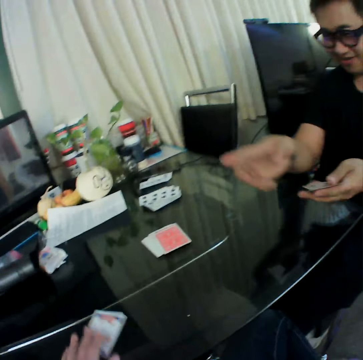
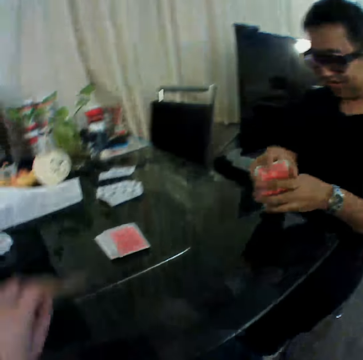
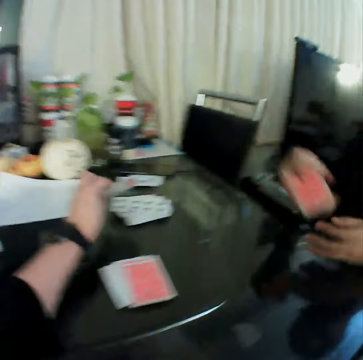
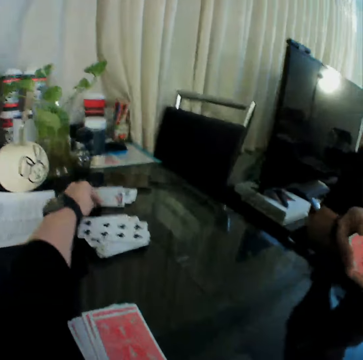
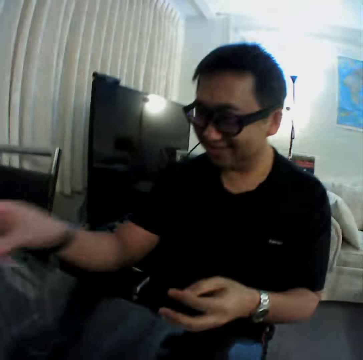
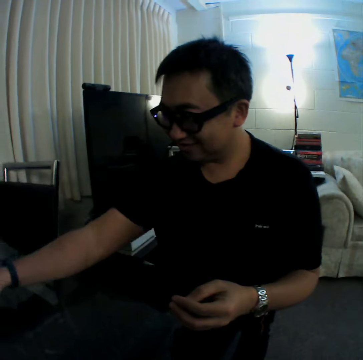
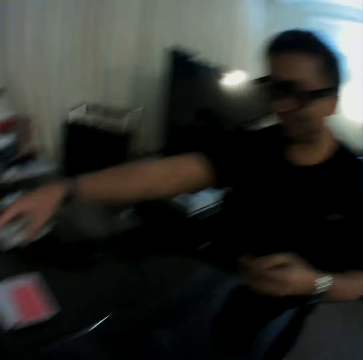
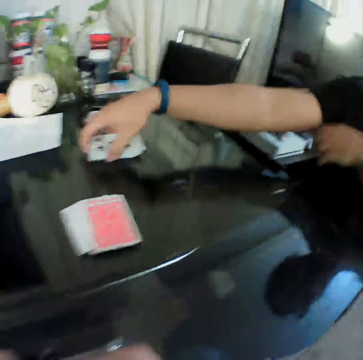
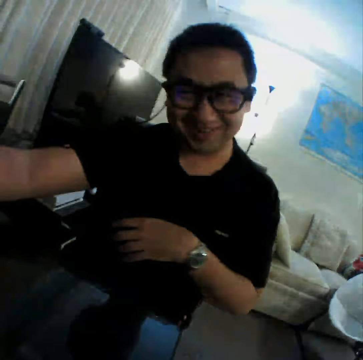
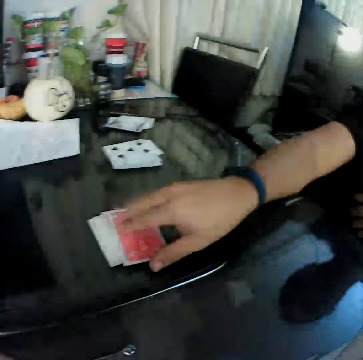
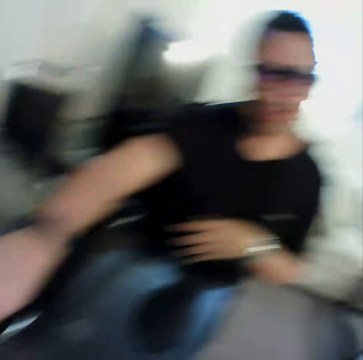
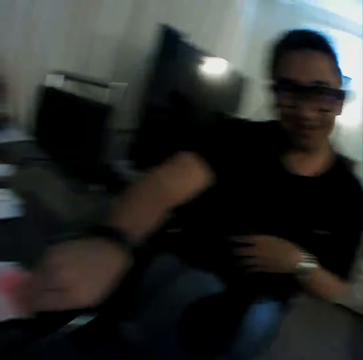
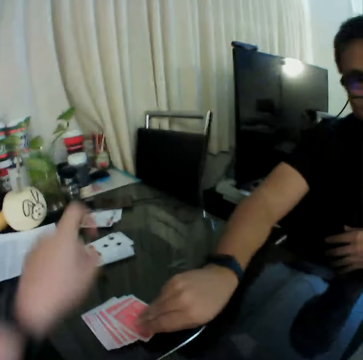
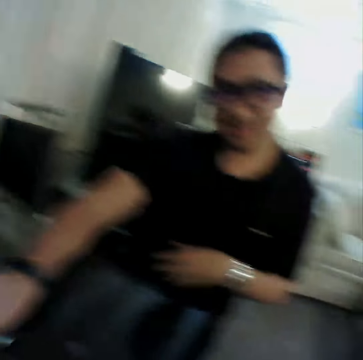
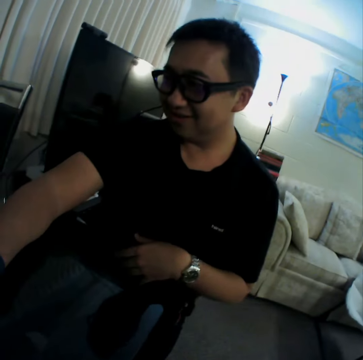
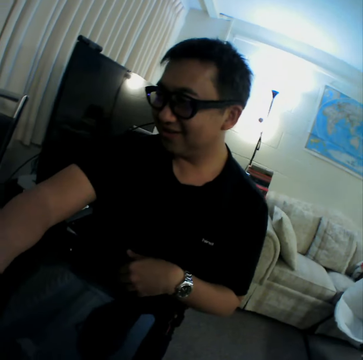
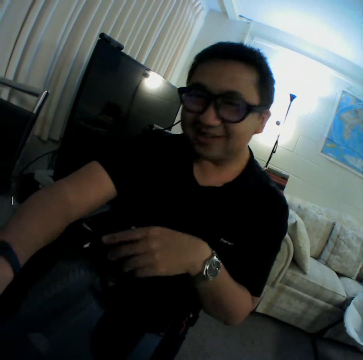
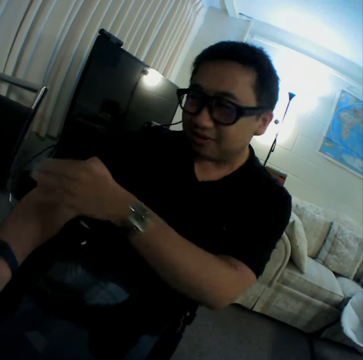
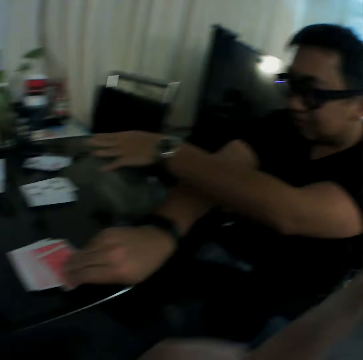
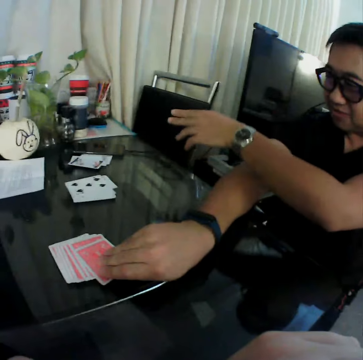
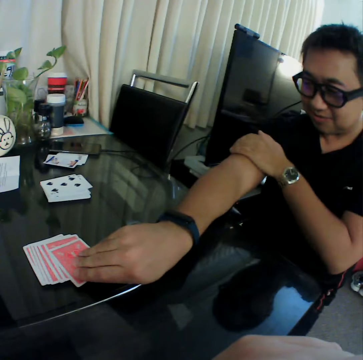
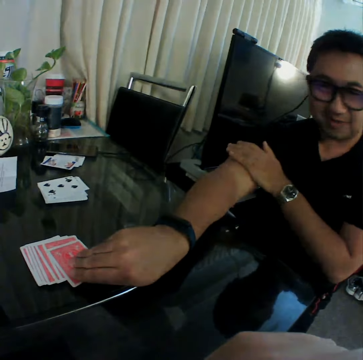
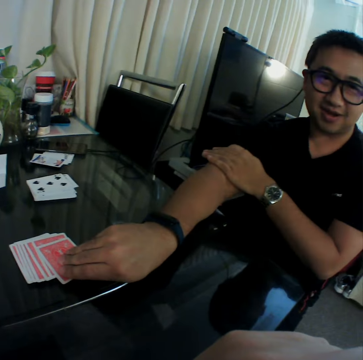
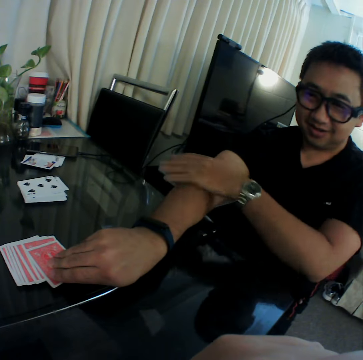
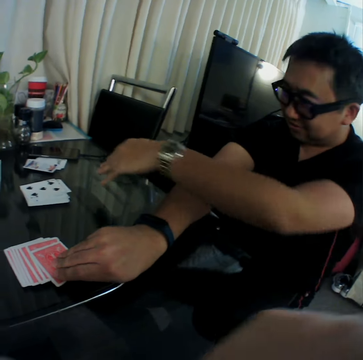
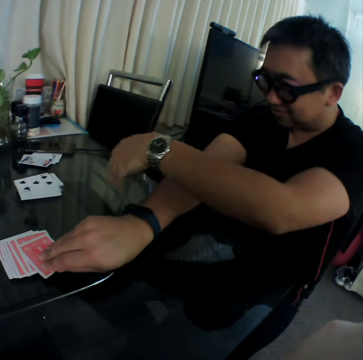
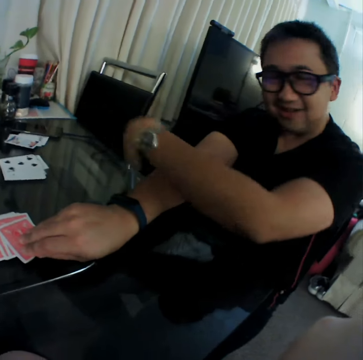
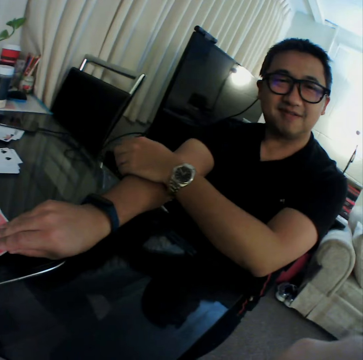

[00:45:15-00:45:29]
The camera wearer picks a card from the table with his left hand. A man holds the cards with both hands and pulls his hand off the cards. The camera wearer places the card in his left hand on the table. The man drops the cards in his right hand on the table and picks a card from the deck of cards on the table with his right hand. The camera wearer gestures his hand. The man gestures his hand. The man places his left hand on his right arm and removes his left hand from his right arm. The man holds his arm and gestures his hand.

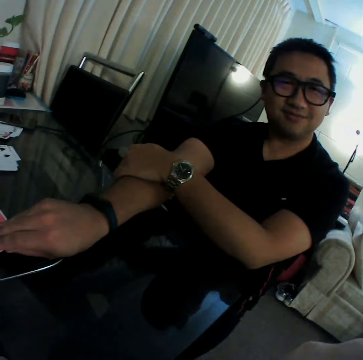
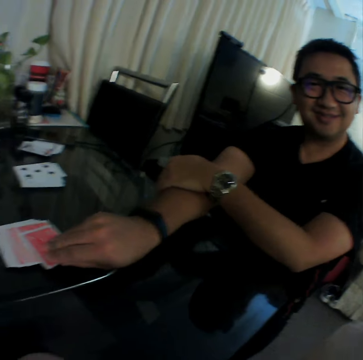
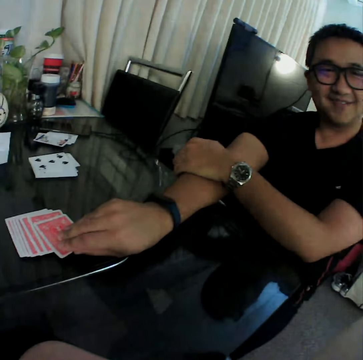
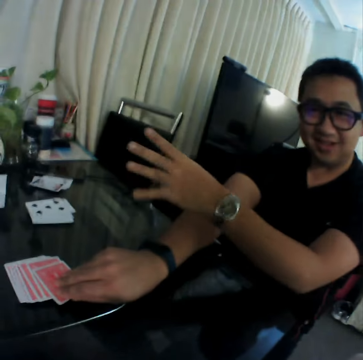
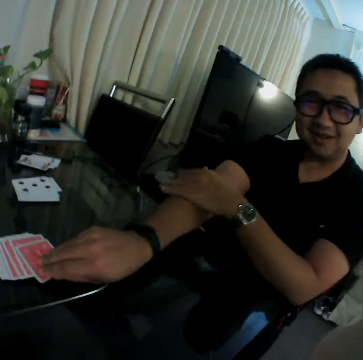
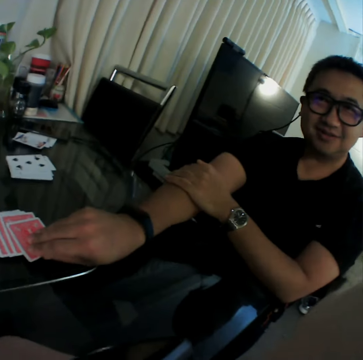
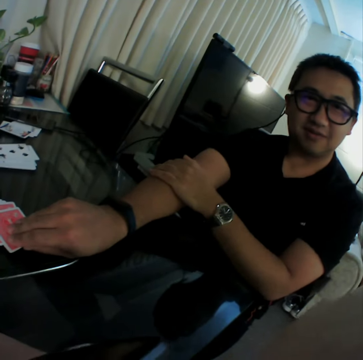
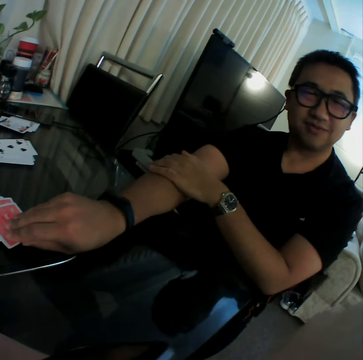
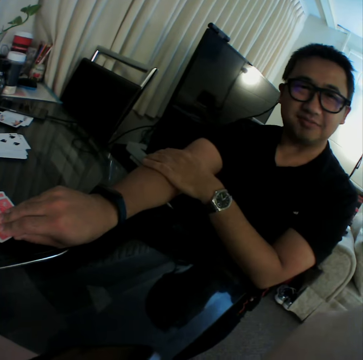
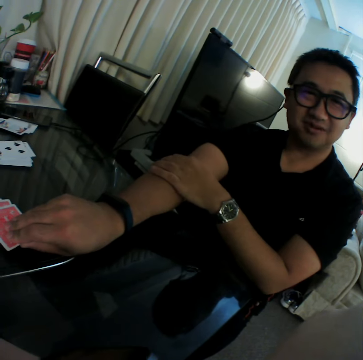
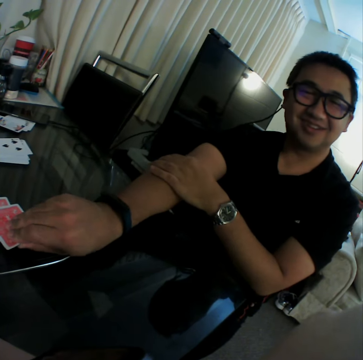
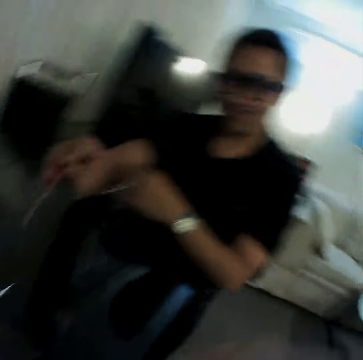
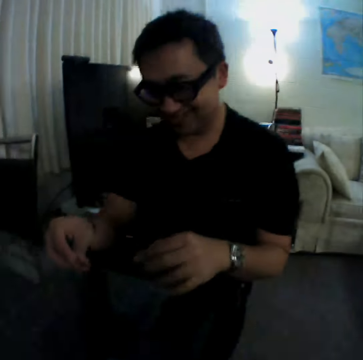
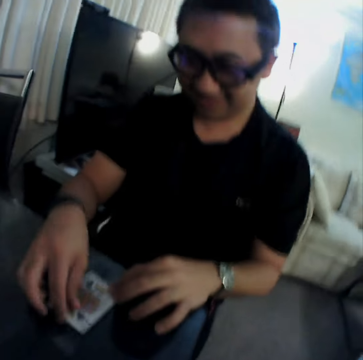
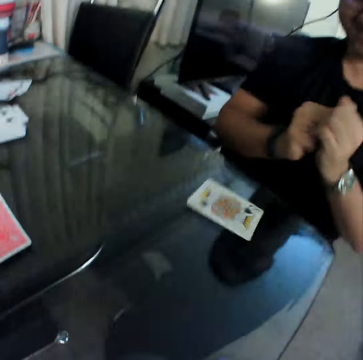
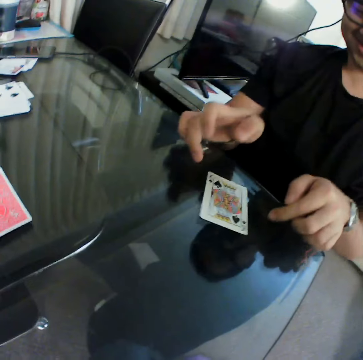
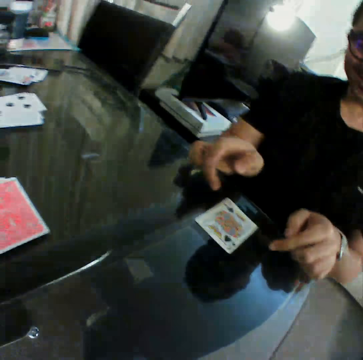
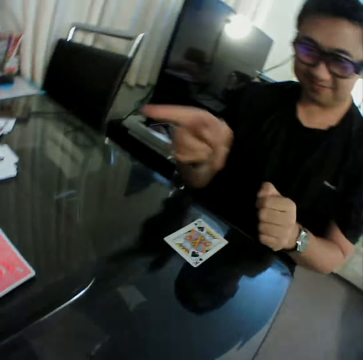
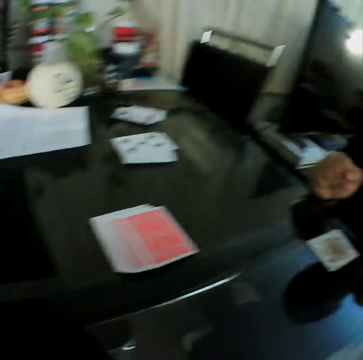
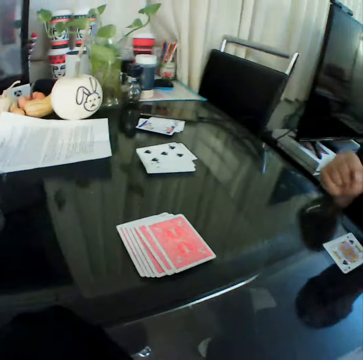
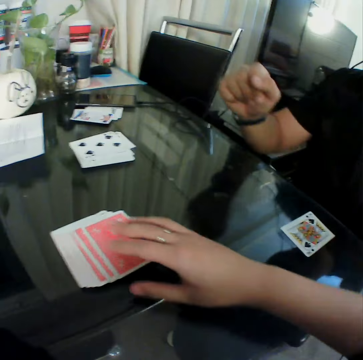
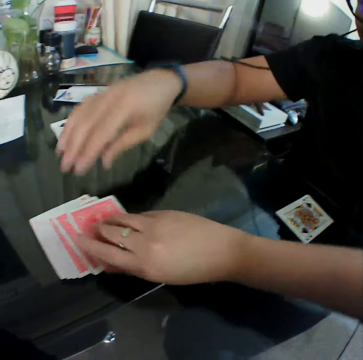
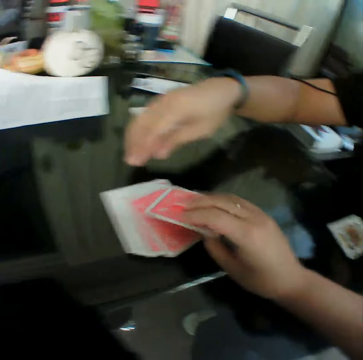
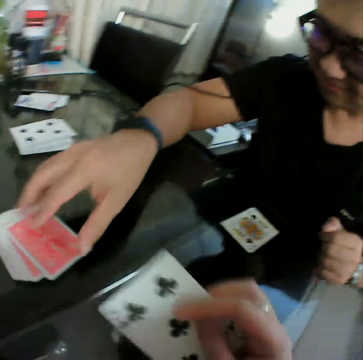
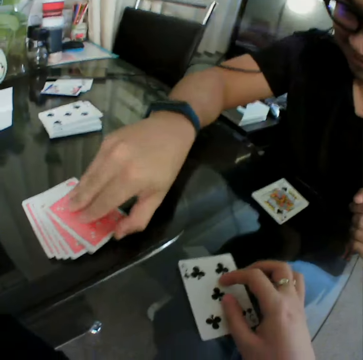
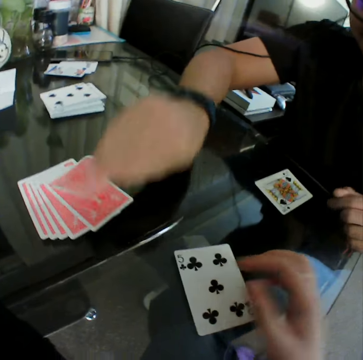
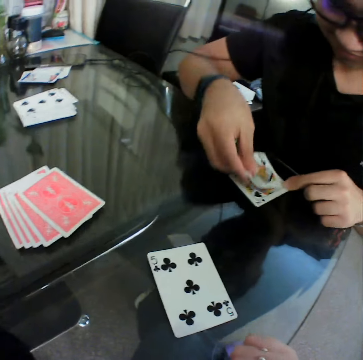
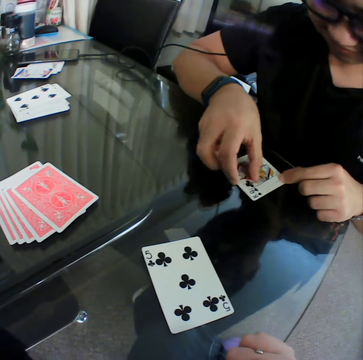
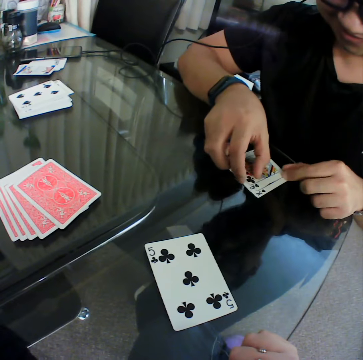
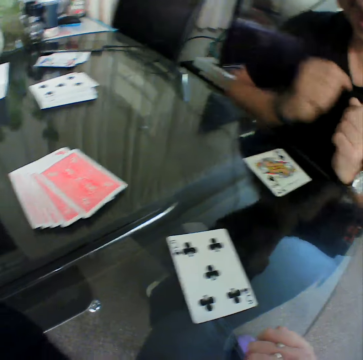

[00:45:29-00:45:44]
A man places his left hand on his right arm and removes his left hand from his right arm. The man gestures his hand. The man places his left hand on his right arm. The man picks up a card, places the card in his right hand on the table, and pulls his hand off the card. The man gestures his hand. The camera wearer picks a card from the deck of cards on the table with his right hand. He places the card in his right hand on the table. The man picks a card from the deck of cards on the table with his right hand and places the card in his right hand on the table.

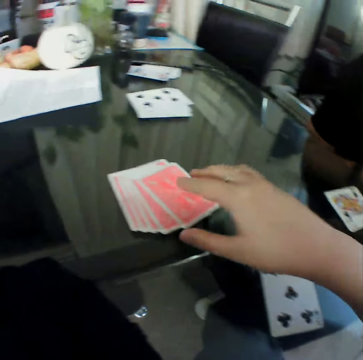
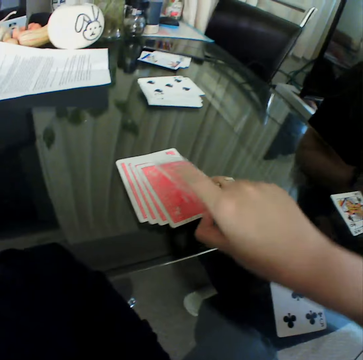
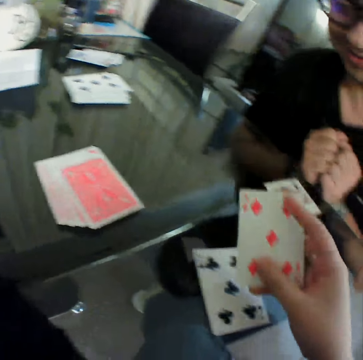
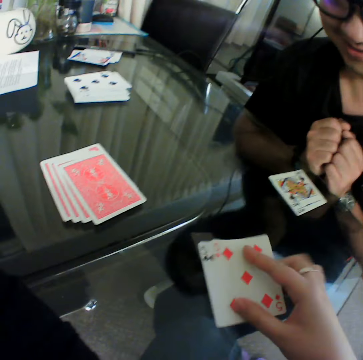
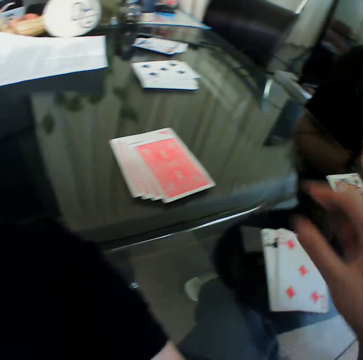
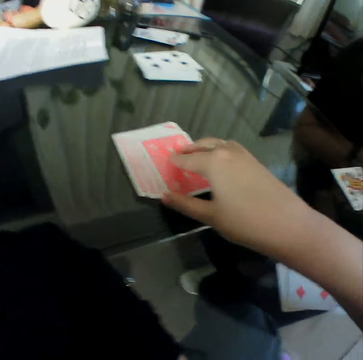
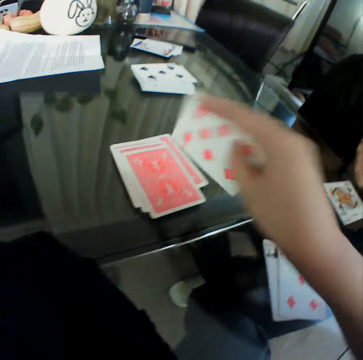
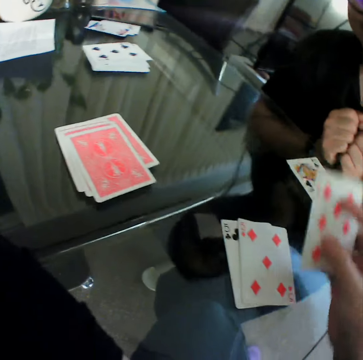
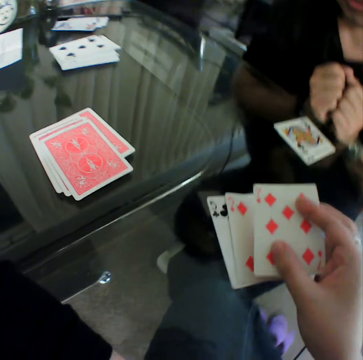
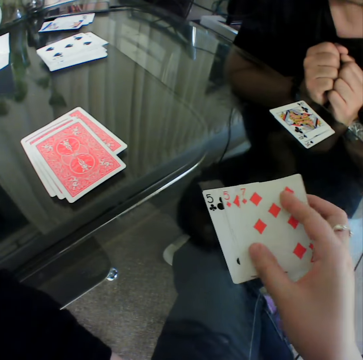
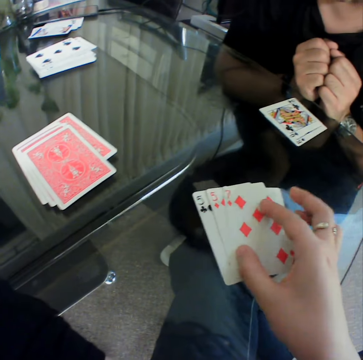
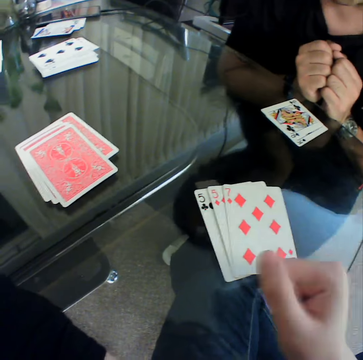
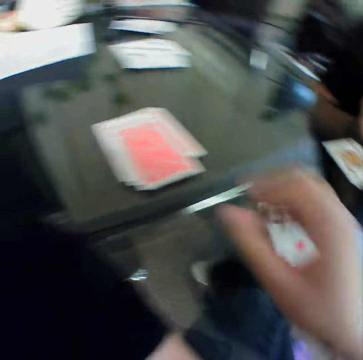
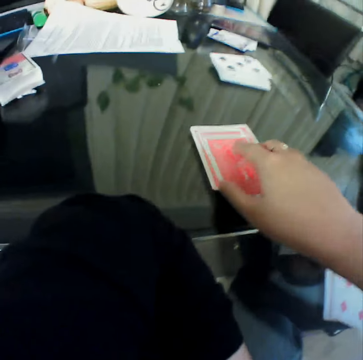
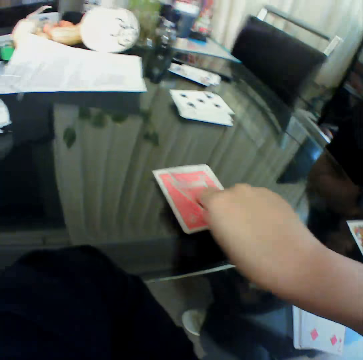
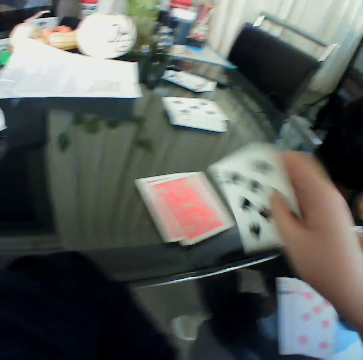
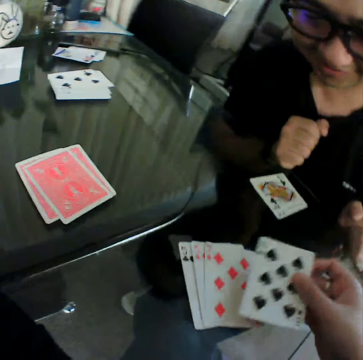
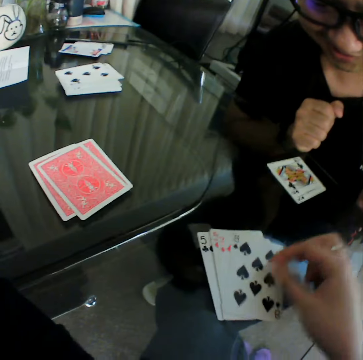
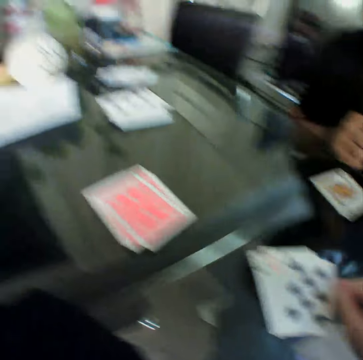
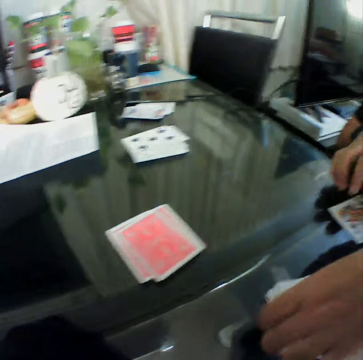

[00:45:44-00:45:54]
A man holds his fist together. The camera wearer picks a card from the deck of cards on the table with his right hand. He checks the cards. He places the card in his right hand on the table. He picks a card from the deck of cards on the table with his right hand. He checks the cards. He places the card in his right hand on the table. He picks a card from the deck of cards on the table with his right hand. He checks the cards. He places the card in his right hand on the table.
